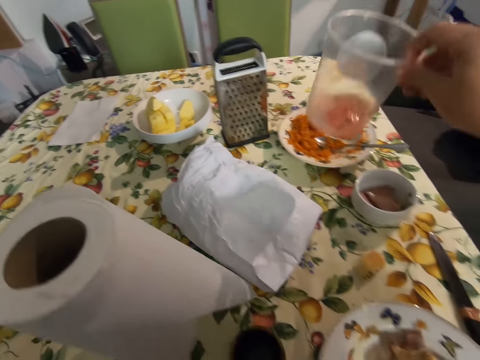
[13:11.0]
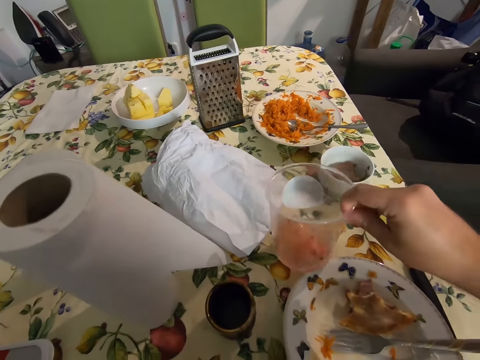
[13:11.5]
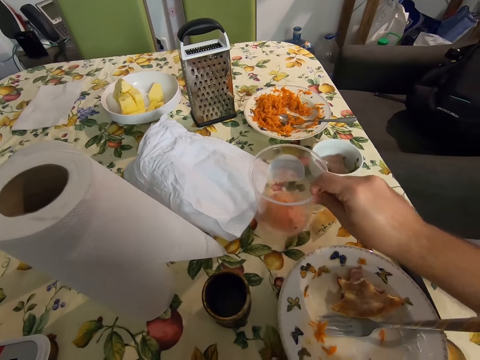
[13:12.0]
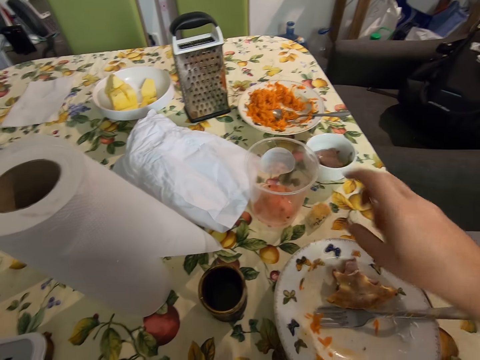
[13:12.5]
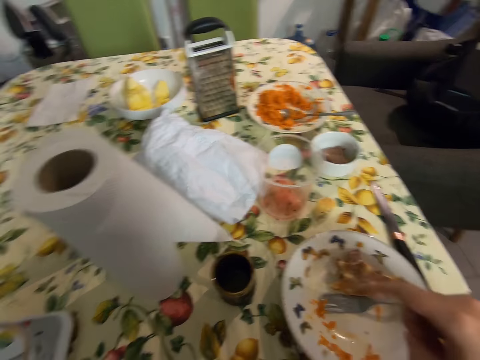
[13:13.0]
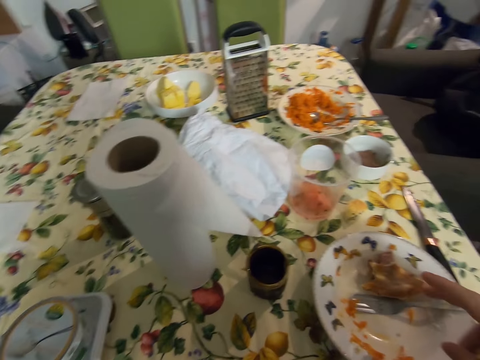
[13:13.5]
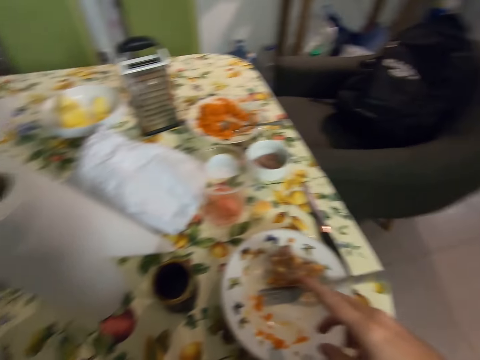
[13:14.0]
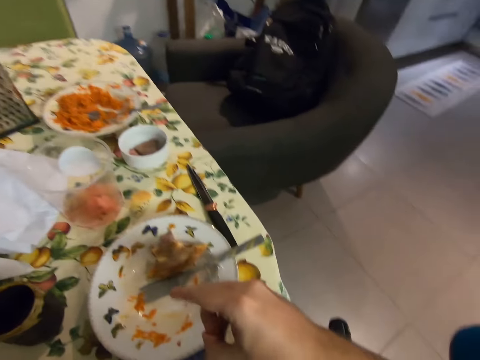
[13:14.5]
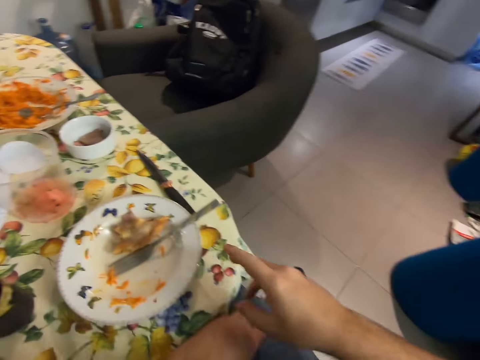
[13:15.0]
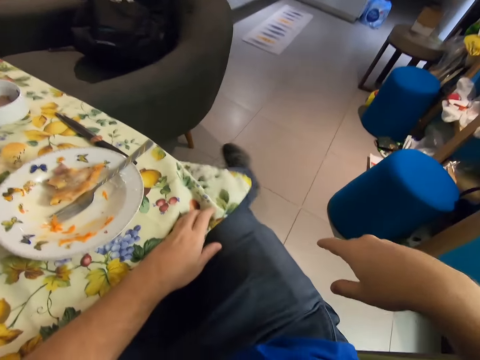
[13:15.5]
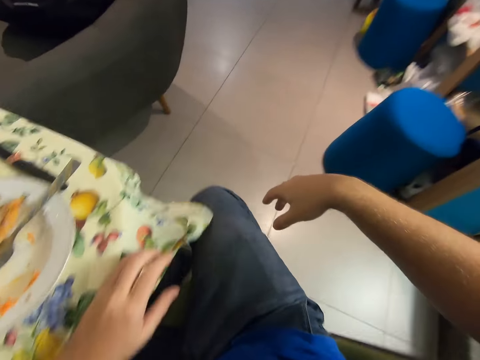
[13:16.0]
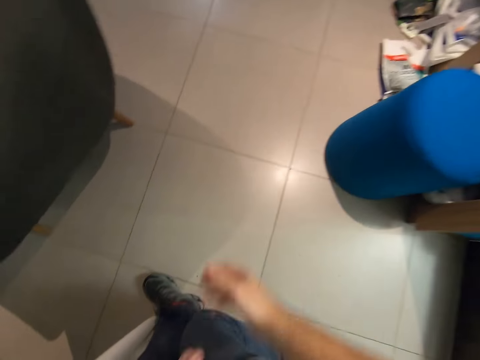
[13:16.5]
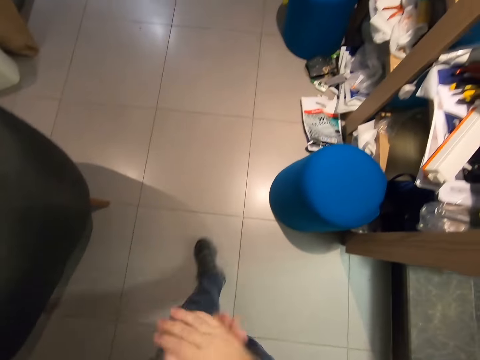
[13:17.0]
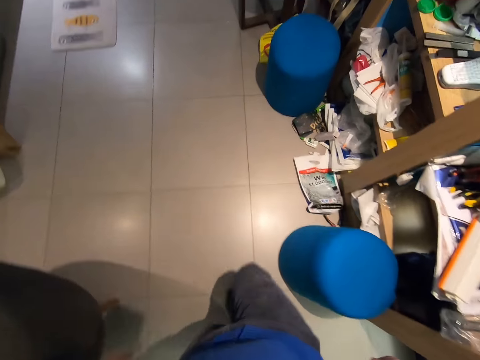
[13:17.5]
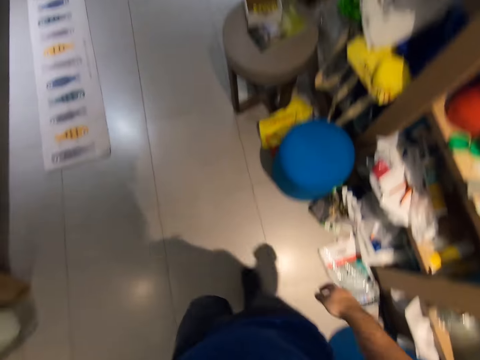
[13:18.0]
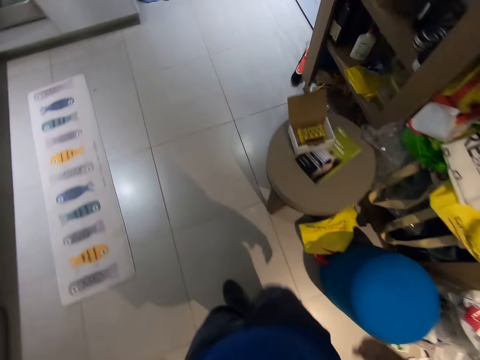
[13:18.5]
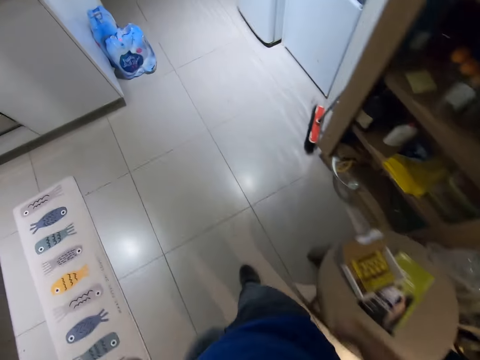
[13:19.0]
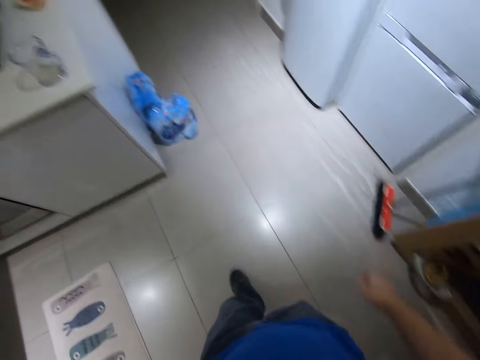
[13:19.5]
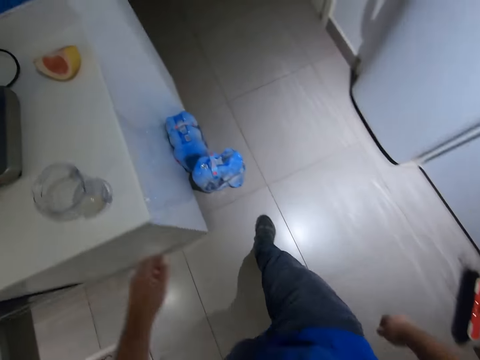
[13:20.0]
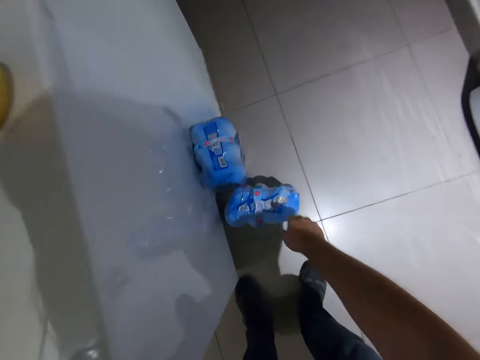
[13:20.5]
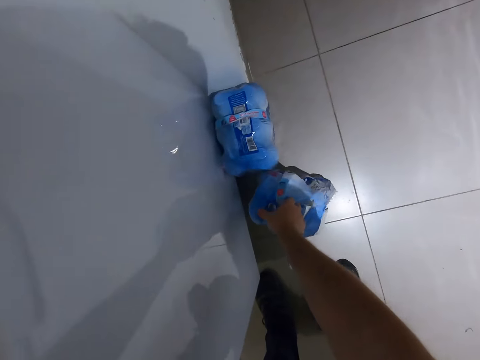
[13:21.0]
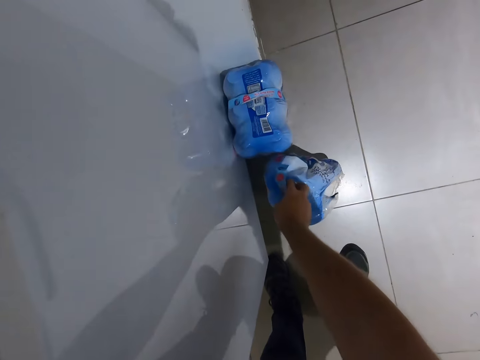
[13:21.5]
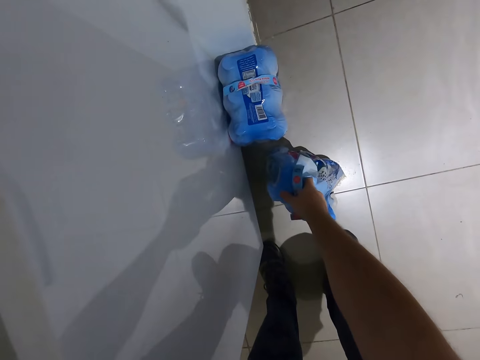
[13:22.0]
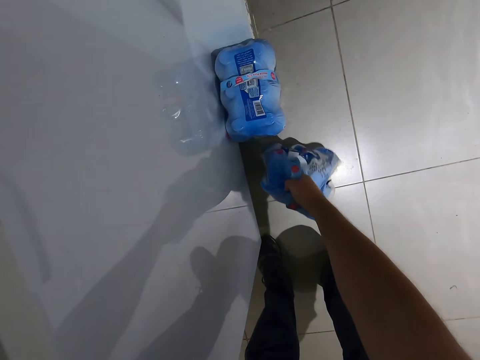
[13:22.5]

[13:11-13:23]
The camera wearer picks up a container with his right hand. He puts the container on the table. He stands. He walks towards the bottles.

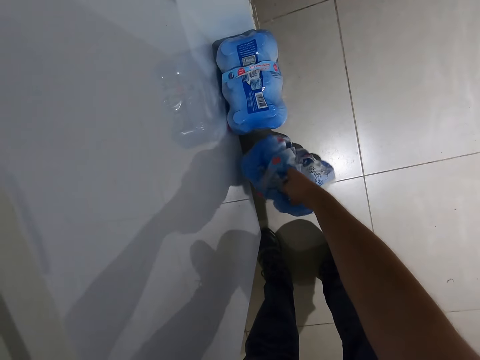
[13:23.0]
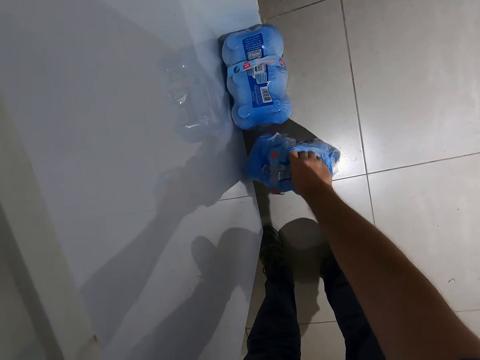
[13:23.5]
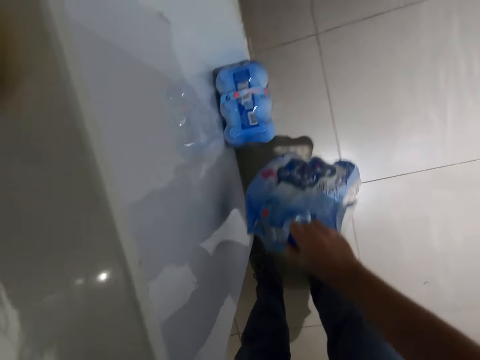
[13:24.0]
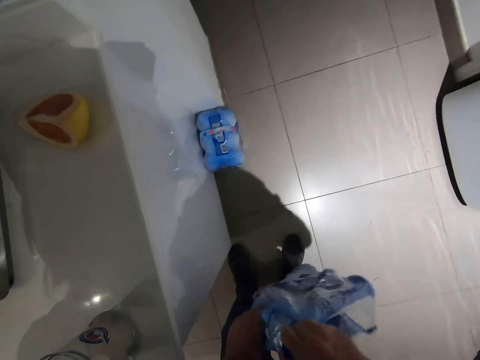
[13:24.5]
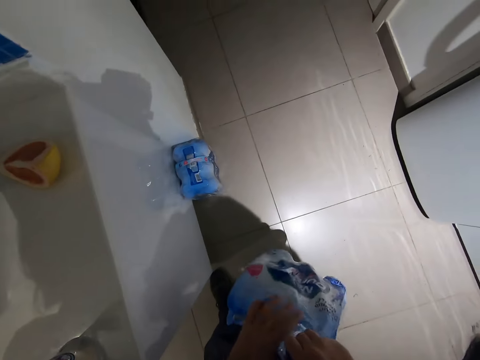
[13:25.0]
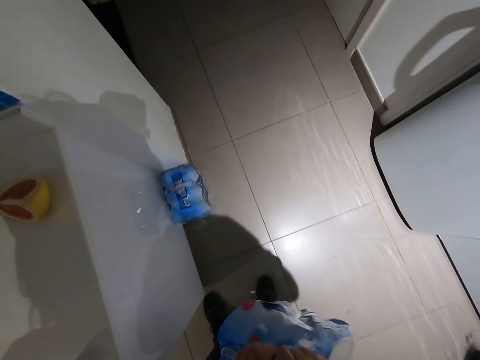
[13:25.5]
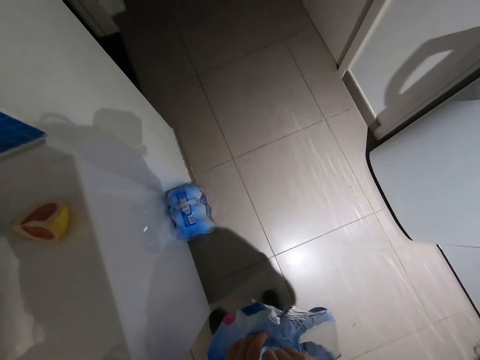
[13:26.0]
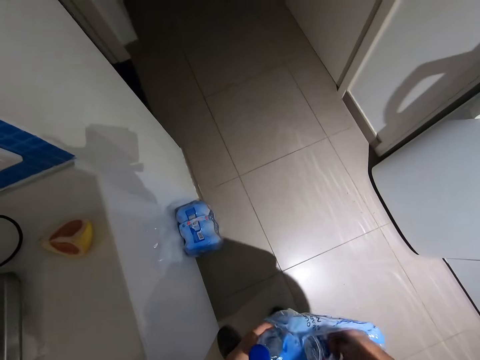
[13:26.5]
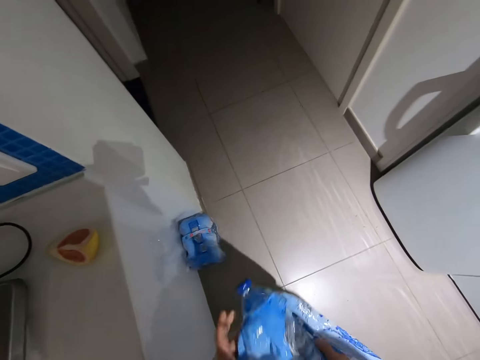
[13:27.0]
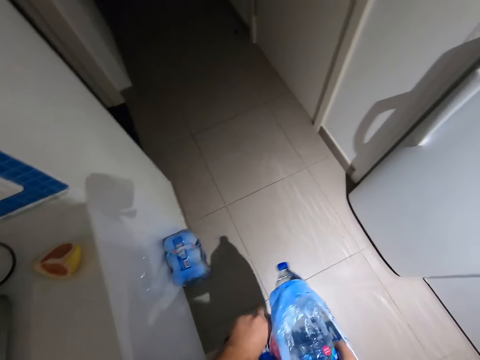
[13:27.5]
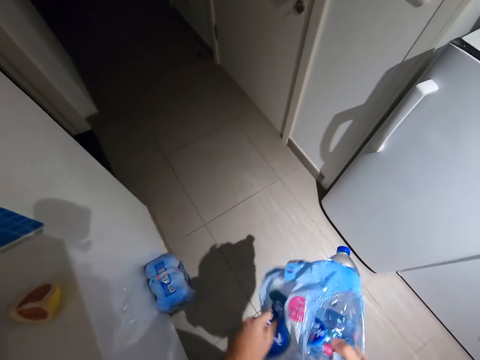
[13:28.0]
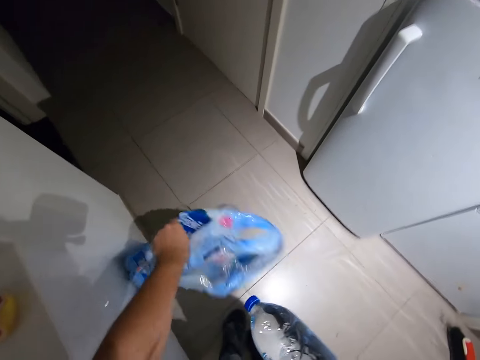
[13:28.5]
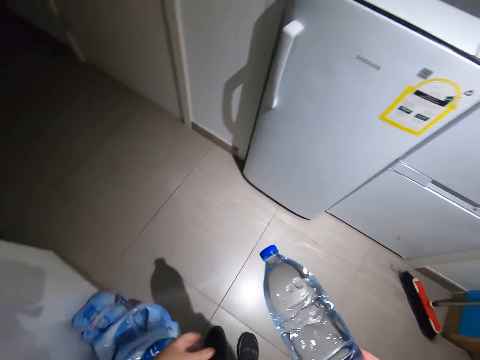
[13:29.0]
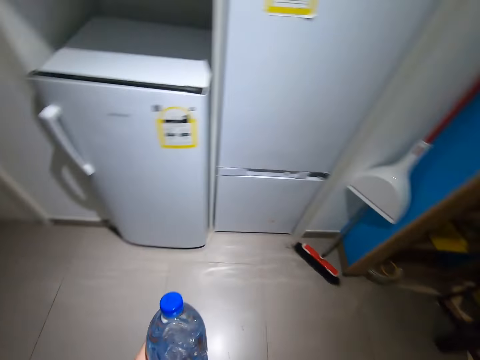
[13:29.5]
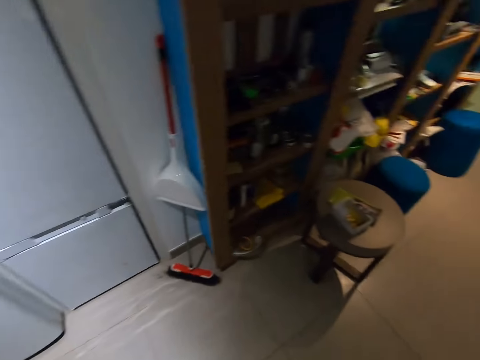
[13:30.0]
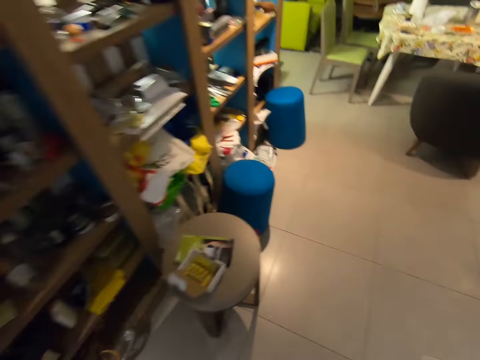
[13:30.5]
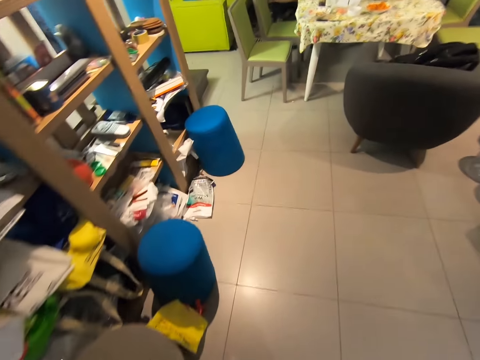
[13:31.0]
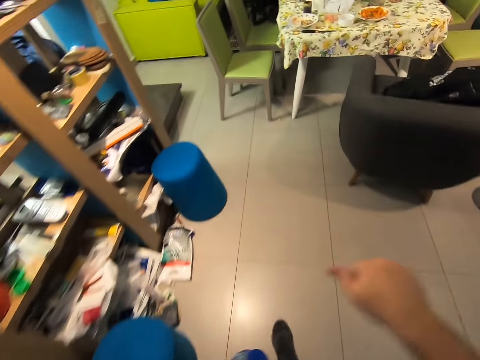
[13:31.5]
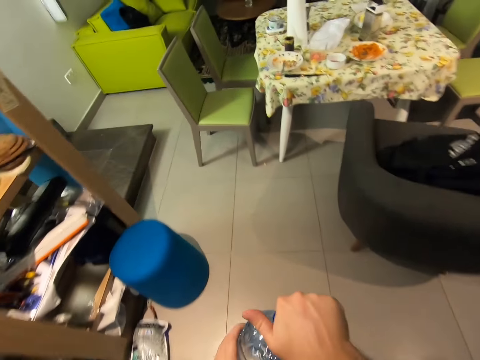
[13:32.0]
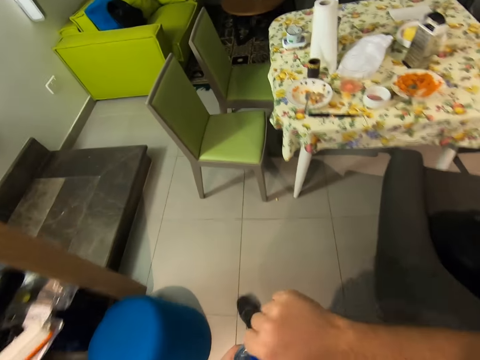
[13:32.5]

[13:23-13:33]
The camera wearer picks a bottle of water. They pick paper with the right hand. They remove the bottle of water from the paper with both hands. They drop a packet on the floor.

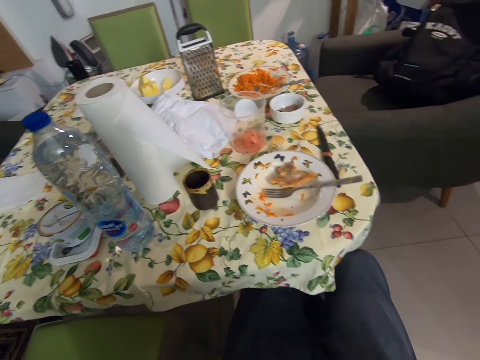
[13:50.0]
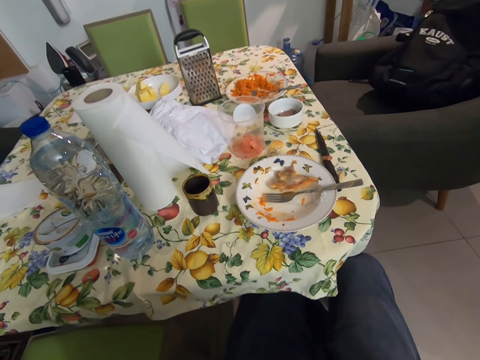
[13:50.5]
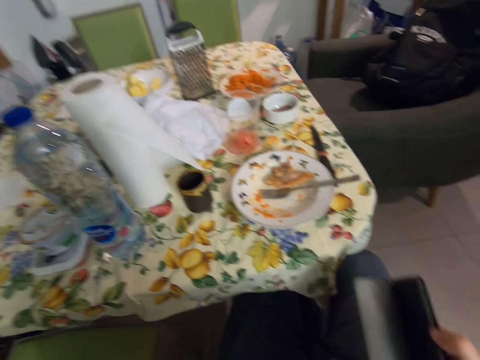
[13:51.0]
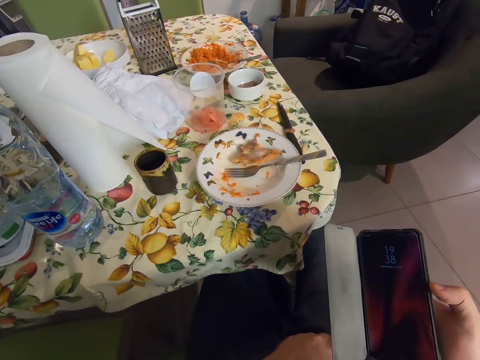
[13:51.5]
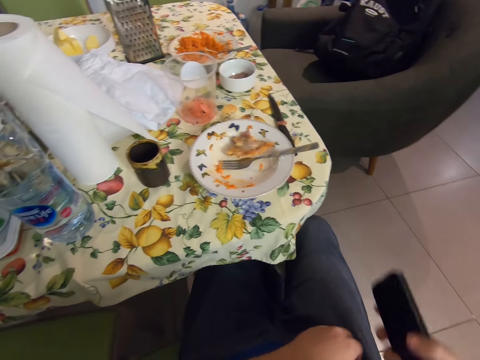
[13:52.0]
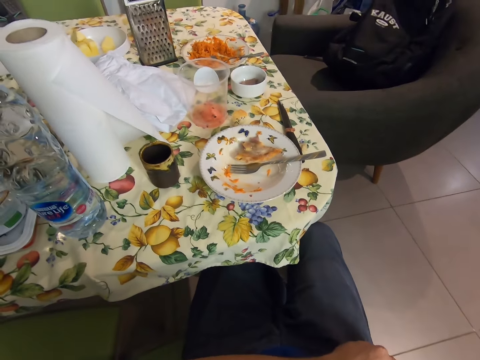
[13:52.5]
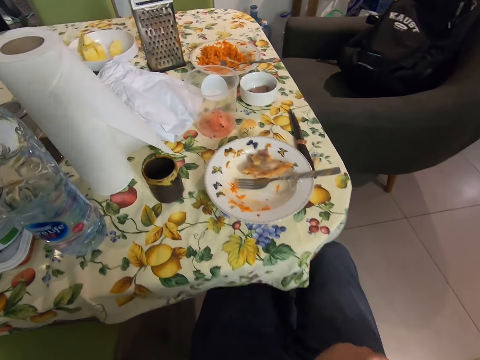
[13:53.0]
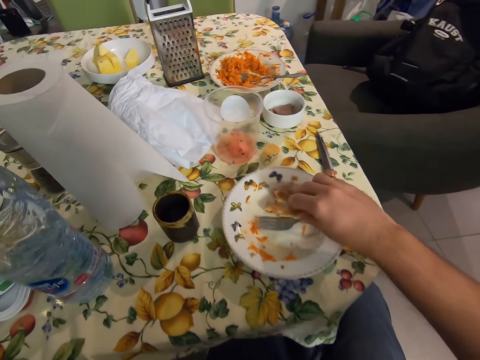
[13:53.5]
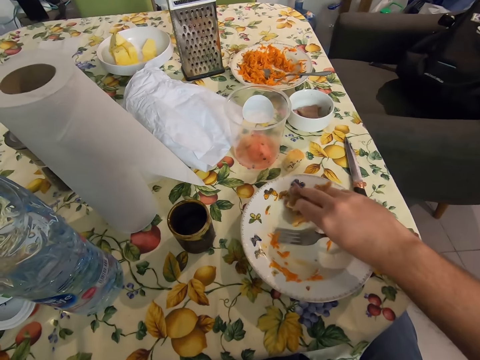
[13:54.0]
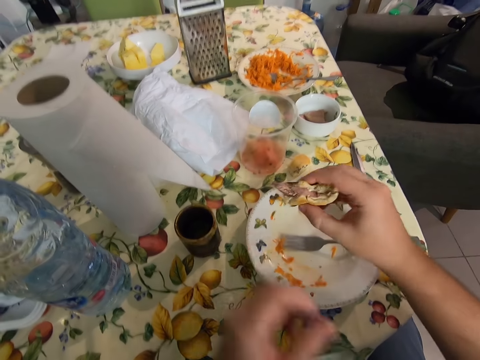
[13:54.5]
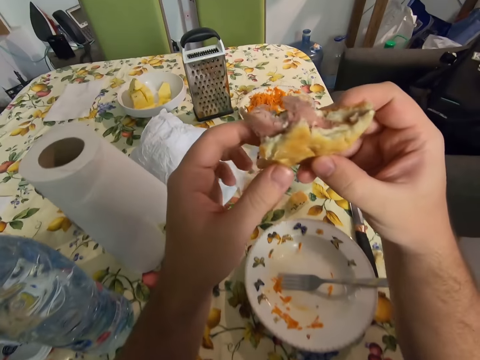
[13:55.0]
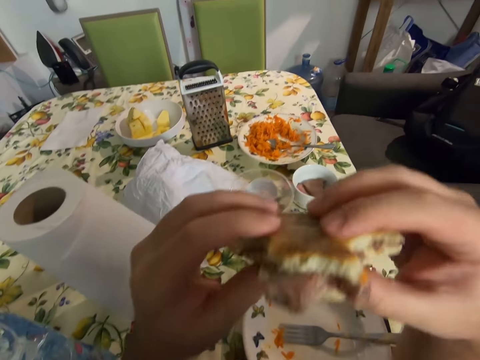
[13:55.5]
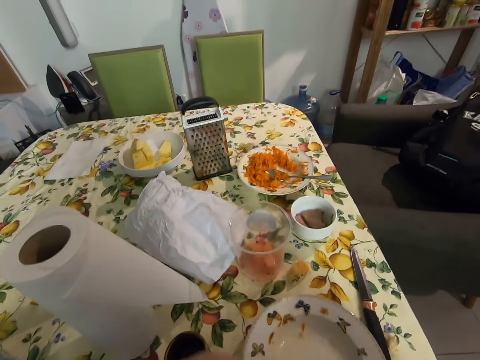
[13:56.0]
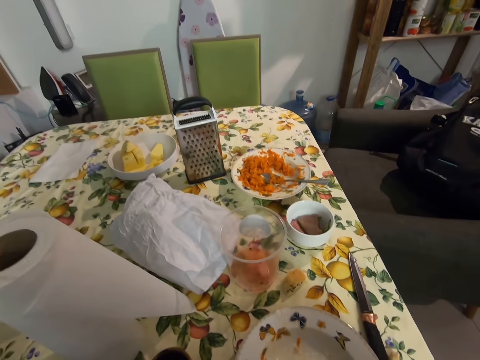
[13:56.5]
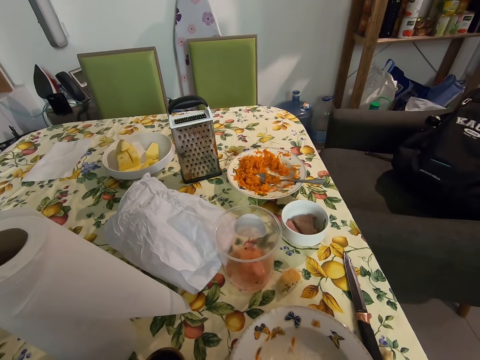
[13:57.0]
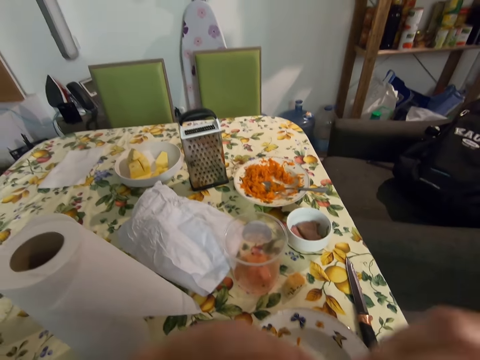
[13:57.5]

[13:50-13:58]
The camera wearer checks the mobile phone. They put the phone in the pocket. They pick food from the plate. They eat.
